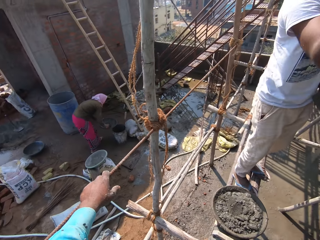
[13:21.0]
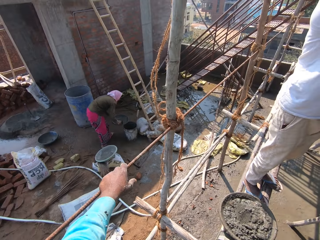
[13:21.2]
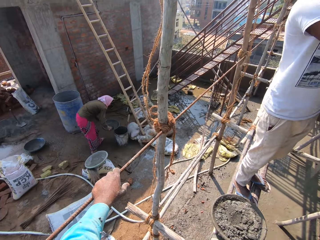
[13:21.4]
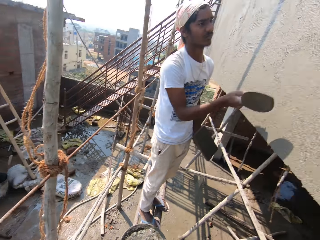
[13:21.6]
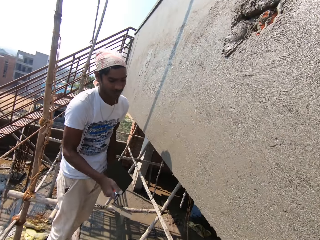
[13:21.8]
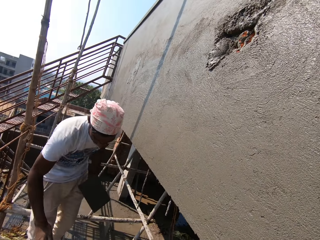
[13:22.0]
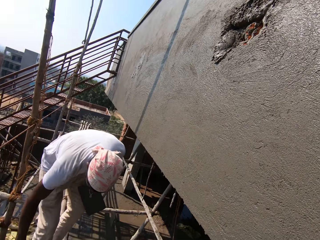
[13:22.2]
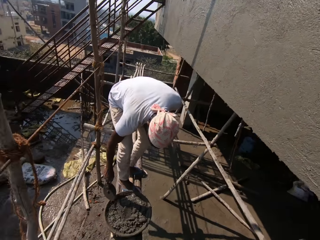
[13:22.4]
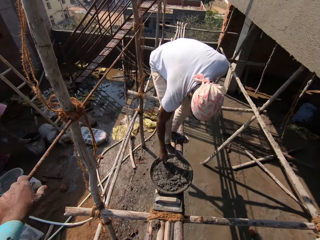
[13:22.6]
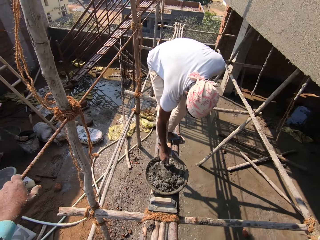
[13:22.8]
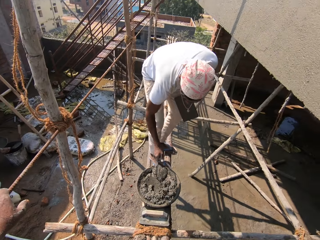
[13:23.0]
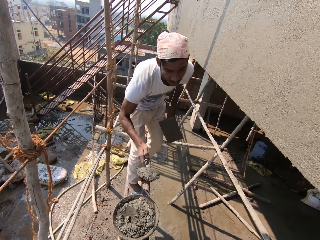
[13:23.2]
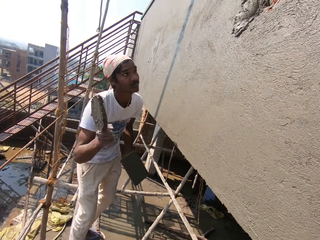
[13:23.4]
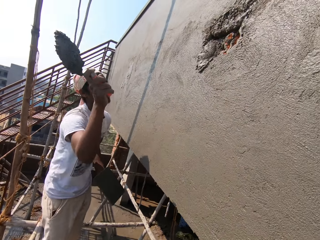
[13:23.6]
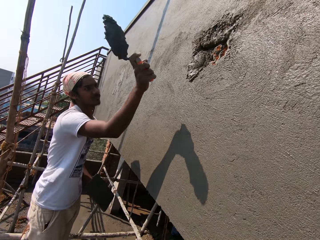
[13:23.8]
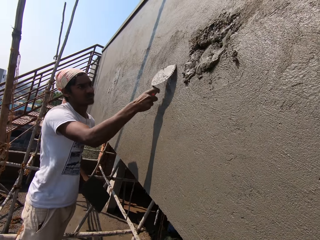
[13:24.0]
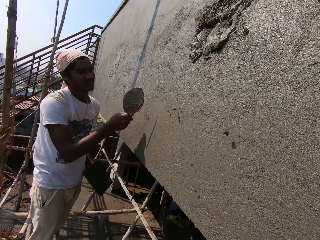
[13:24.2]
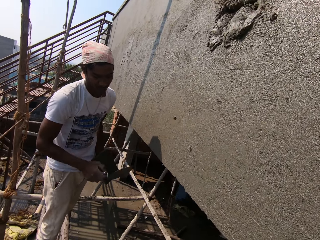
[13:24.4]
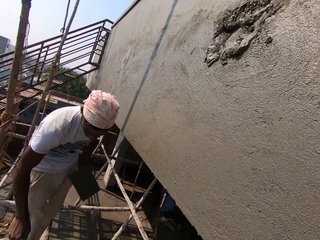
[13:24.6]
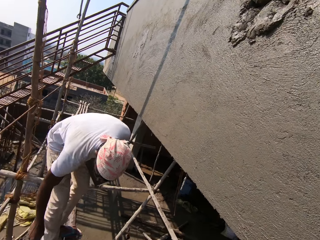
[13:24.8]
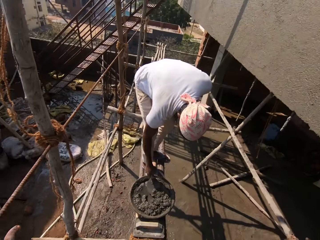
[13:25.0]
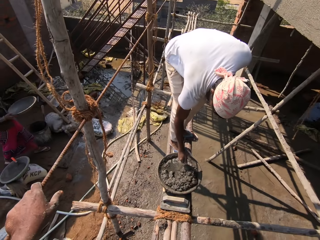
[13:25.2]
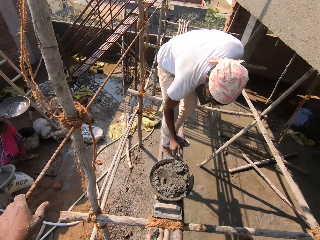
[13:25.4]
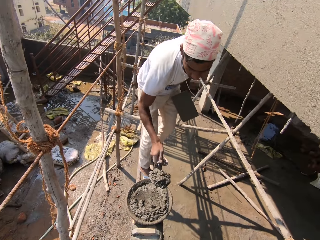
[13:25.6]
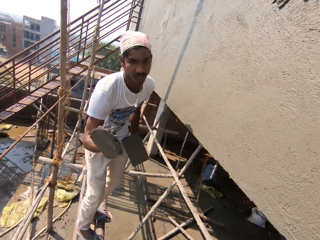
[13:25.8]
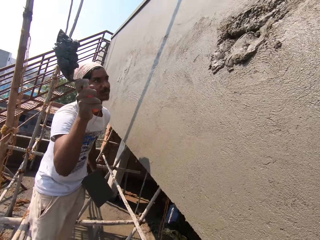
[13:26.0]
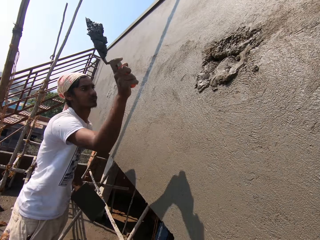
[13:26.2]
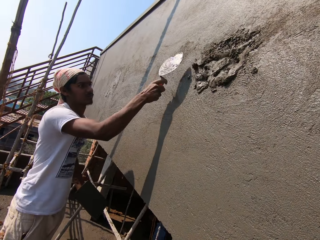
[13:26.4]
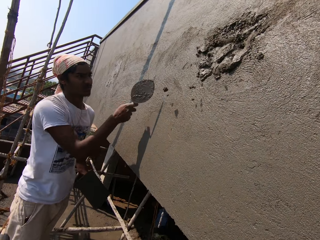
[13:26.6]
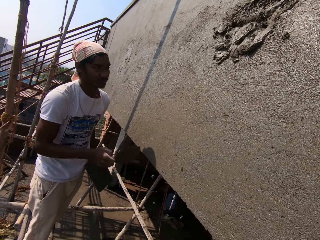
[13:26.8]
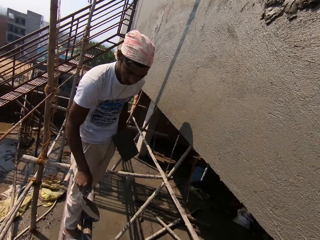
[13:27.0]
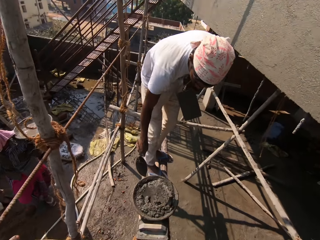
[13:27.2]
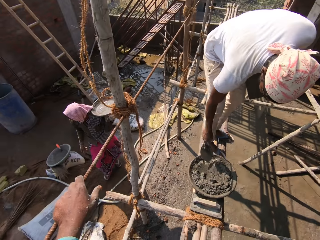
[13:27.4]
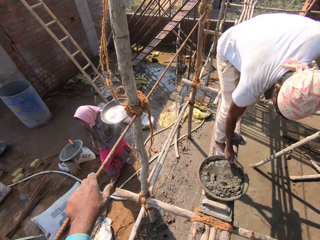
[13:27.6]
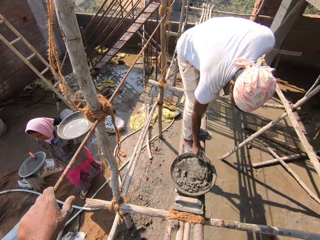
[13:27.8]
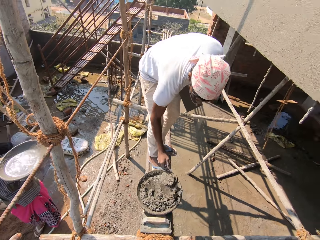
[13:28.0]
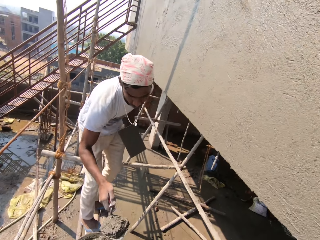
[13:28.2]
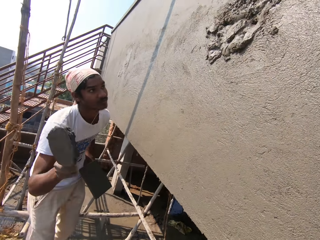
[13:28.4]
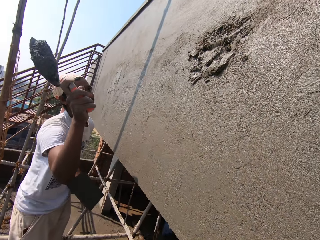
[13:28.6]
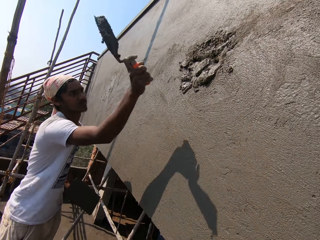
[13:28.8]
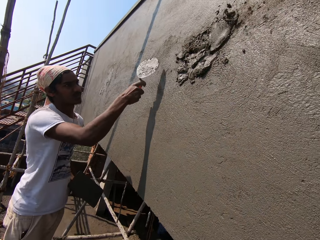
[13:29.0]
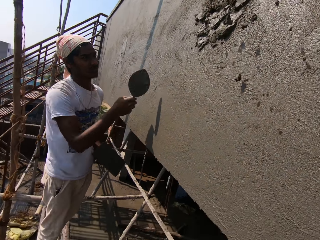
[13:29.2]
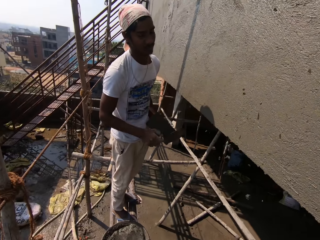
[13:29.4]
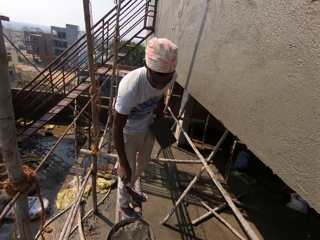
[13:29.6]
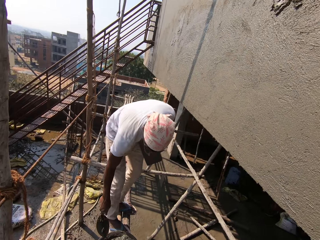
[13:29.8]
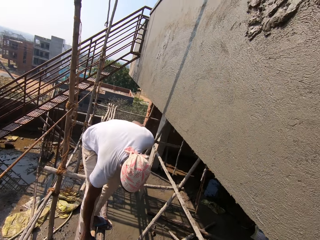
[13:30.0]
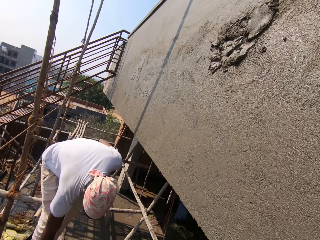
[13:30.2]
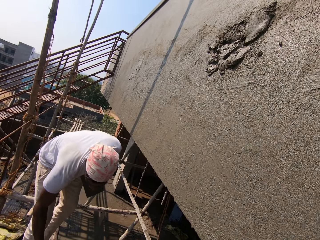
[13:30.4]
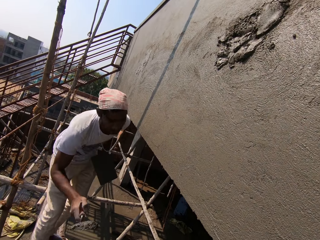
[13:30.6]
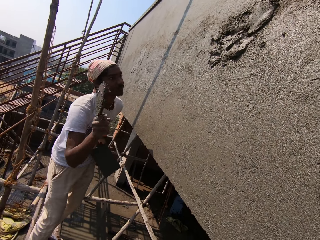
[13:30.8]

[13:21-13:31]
The man plasters mortar on the wall with the hand trowel in his right hand. The man takes mortar from the head pan with the hand trowel in his right hand. The man plasters the mortar on the wall with the hand trowel in his right hand. The man takes mortar from the head pan with the hand trowel in his right hand. The man plasters the mortar on the wall with the hand trowel in his right hand.

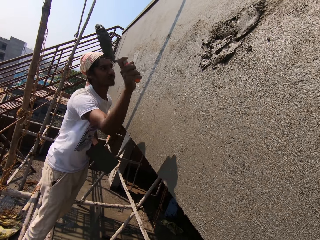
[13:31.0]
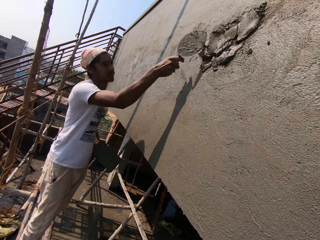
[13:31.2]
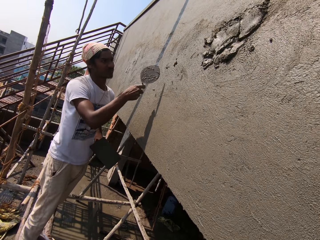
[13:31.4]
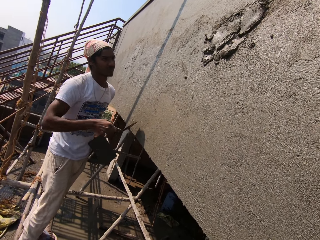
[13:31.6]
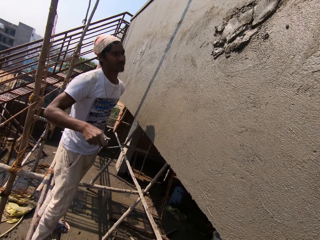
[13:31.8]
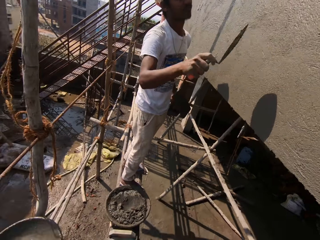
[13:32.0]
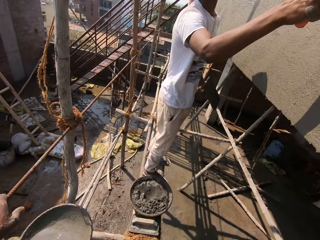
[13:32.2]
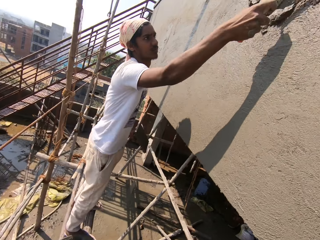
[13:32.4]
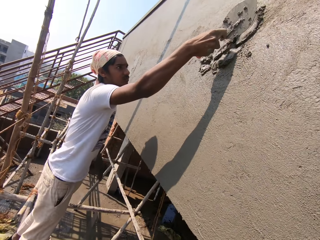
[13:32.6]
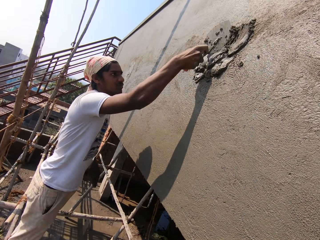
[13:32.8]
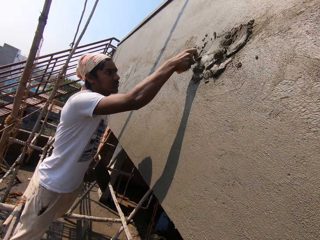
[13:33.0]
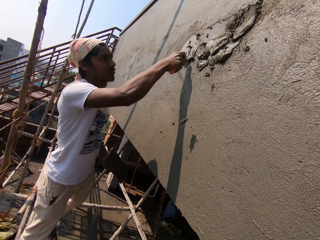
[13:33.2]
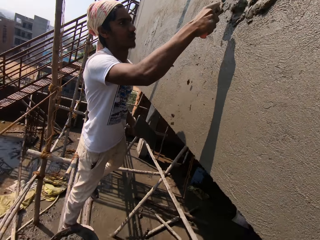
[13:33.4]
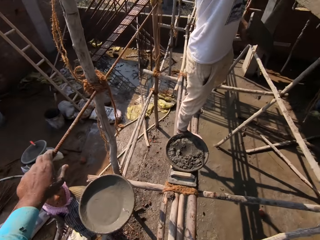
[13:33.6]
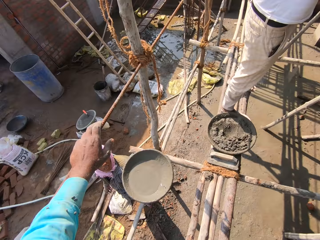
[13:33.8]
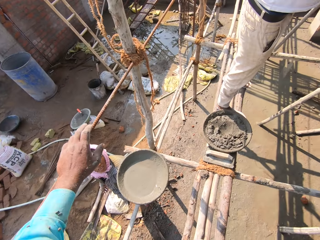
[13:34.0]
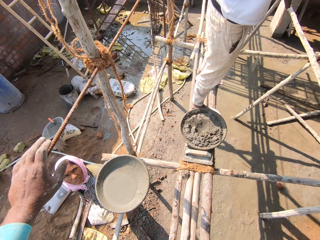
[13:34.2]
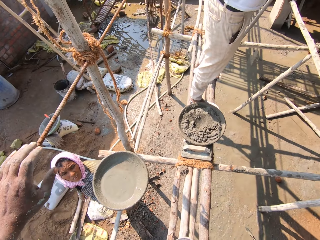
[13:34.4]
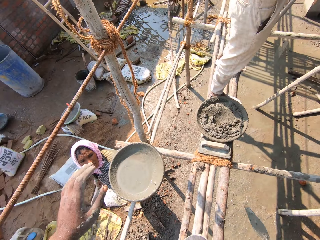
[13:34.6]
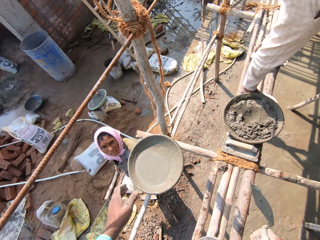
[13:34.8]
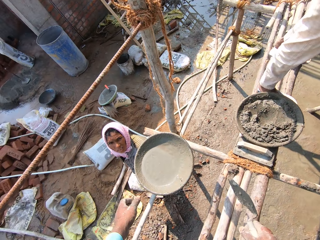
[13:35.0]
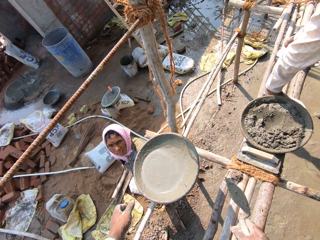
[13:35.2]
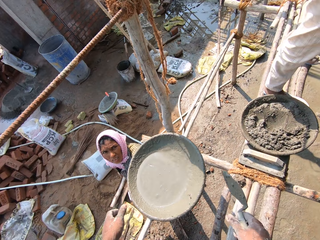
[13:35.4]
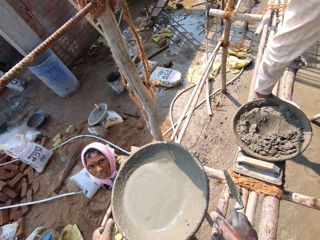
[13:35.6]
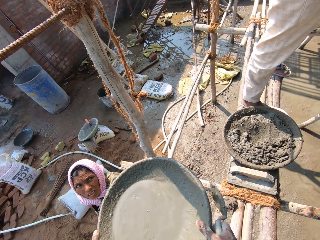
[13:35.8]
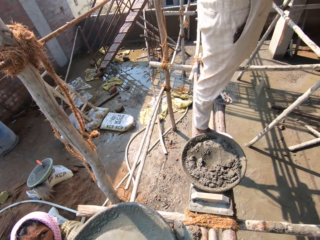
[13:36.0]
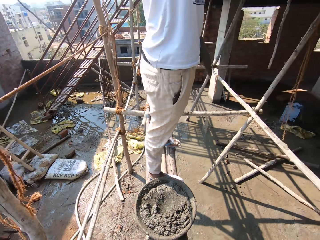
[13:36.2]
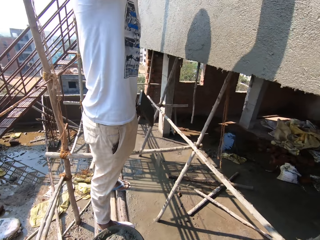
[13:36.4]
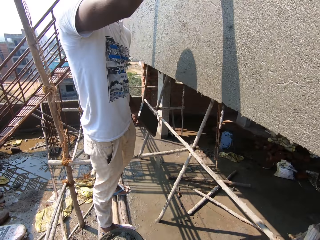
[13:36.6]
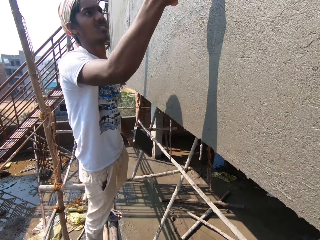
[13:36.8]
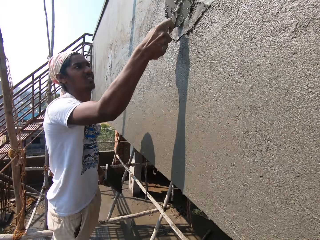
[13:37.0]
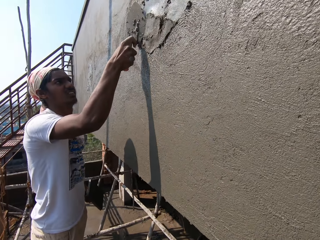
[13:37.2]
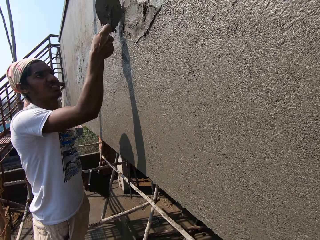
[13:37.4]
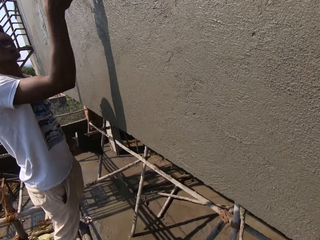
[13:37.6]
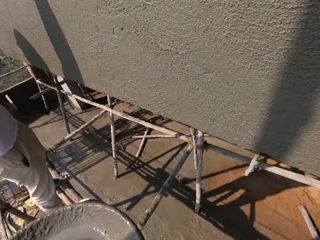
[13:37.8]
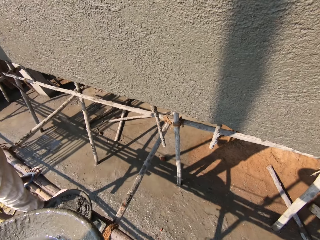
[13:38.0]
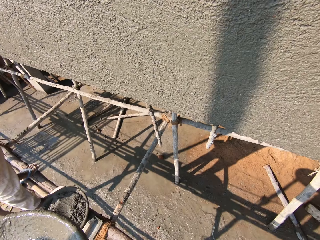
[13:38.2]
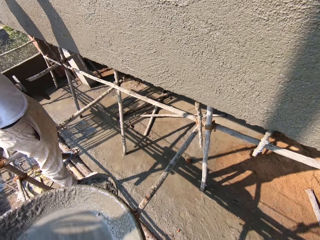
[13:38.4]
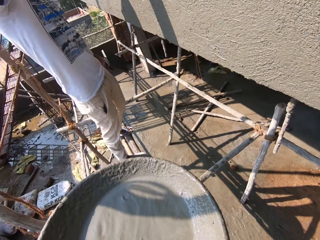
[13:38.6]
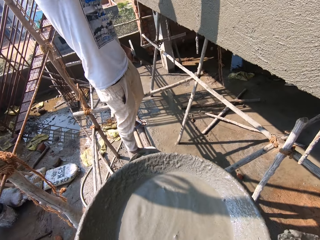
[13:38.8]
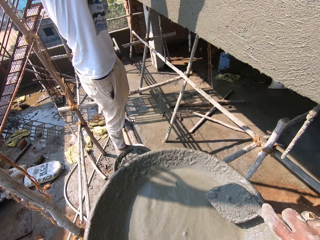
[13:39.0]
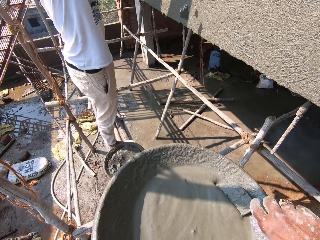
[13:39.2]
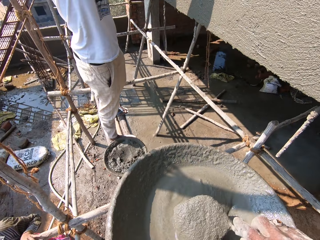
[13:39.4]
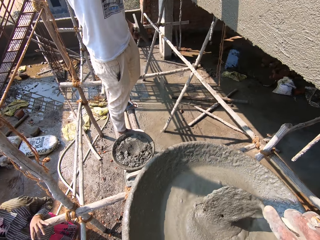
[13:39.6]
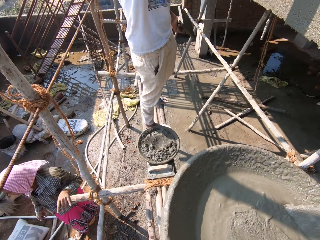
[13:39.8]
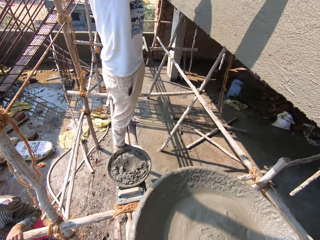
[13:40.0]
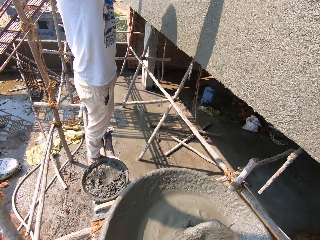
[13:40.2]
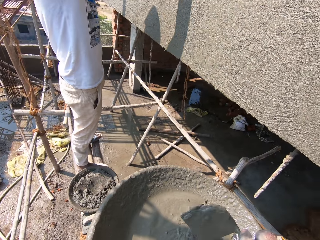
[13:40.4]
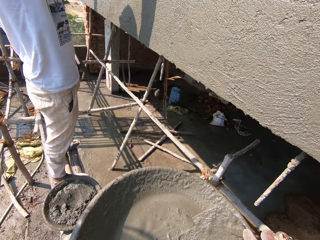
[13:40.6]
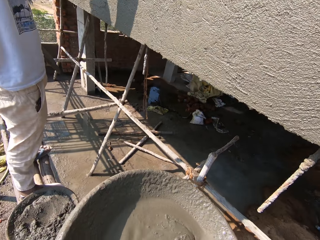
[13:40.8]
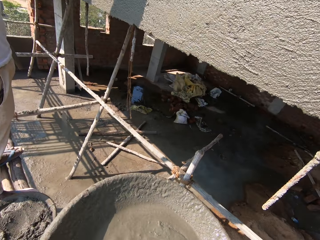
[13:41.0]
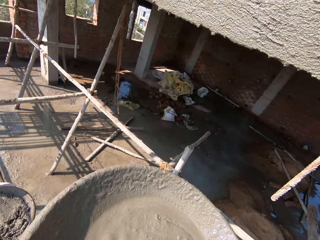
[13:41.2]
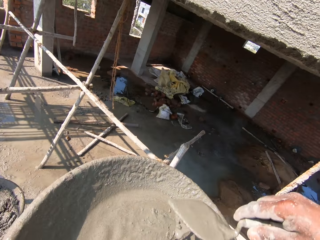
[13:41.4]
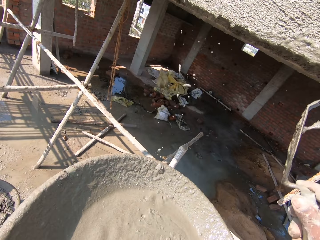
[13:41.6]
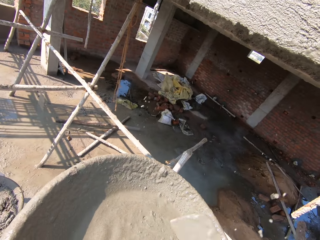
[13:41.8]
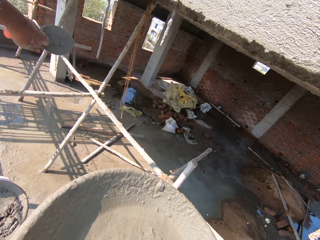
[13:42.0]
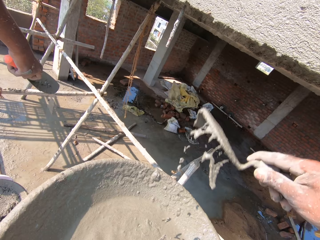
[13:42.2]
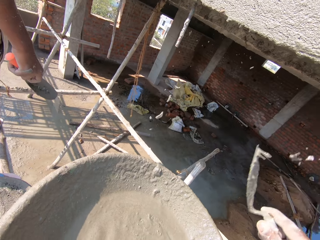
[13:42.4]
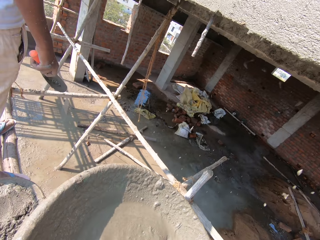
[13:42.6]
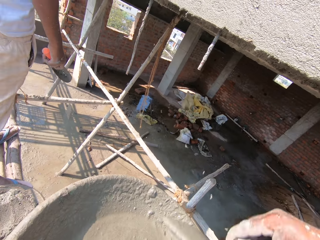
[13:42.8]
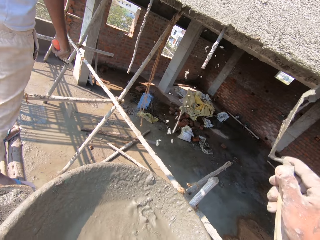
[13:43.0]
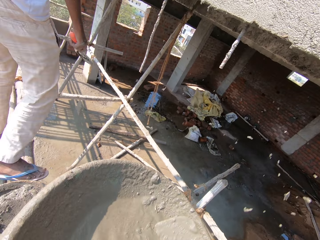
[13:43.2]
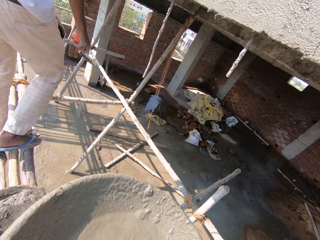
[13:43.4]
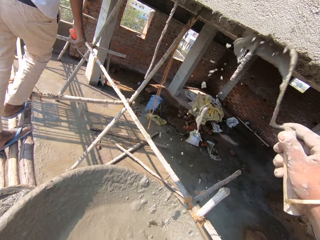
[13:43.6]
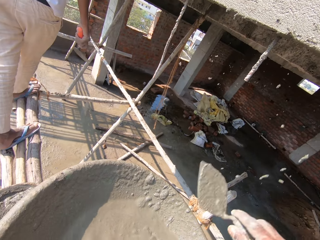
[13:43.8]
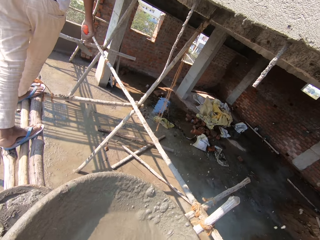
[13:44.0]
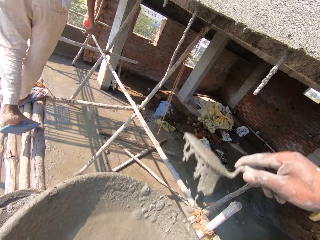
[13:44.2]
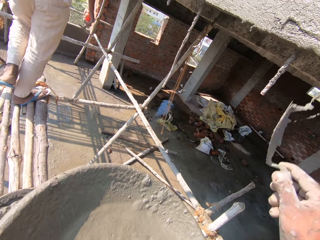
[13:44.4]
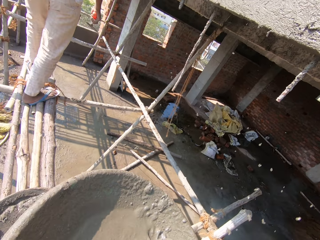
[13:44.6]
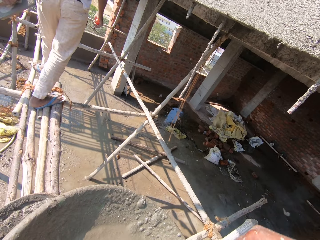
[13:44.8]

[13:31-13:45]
The man spreads the mortar on the wall with the hand trowel in his right hand. A woman hands the camera wearer the head pan with her left hand. The camera wearer takes the head pan from the woman with both hands. He looks around. He mixes mortar in the head pan with the hand trowel in his right hand. He plasters the wall with the mortar from the head pan with the hand trowel in his right hand.
